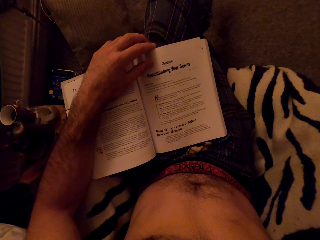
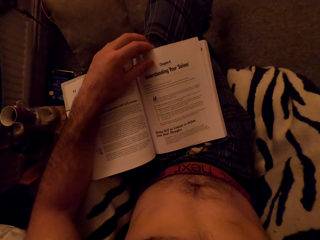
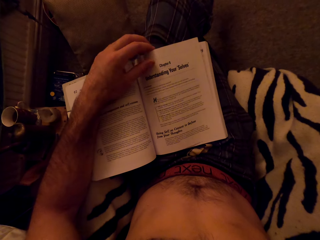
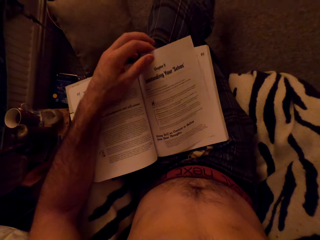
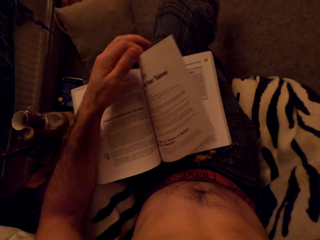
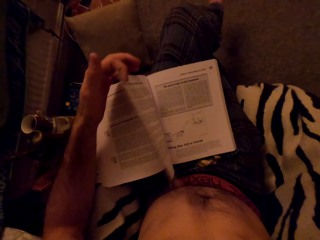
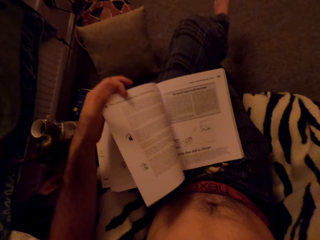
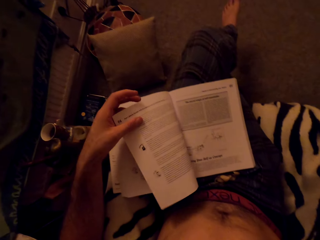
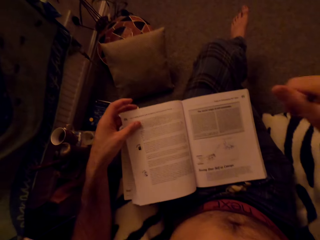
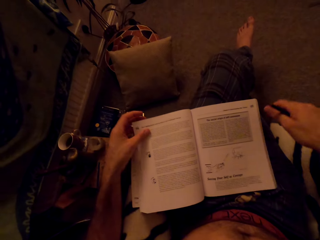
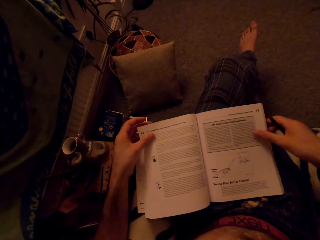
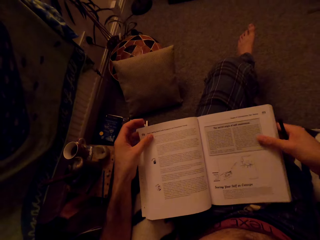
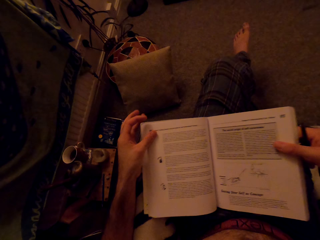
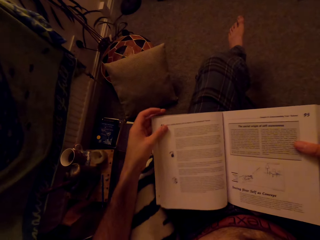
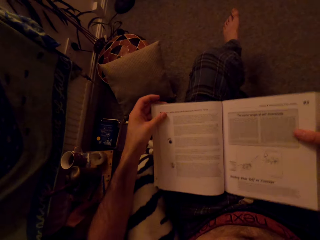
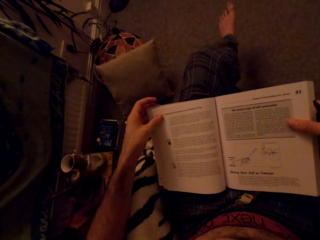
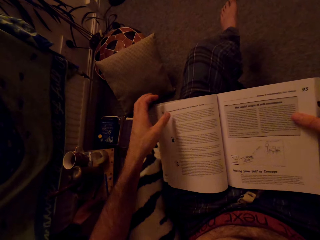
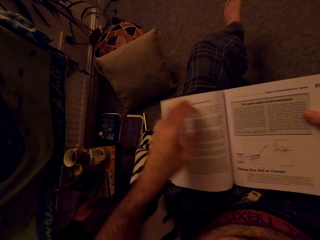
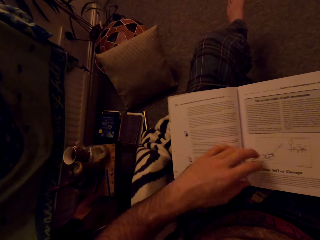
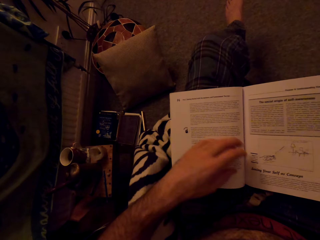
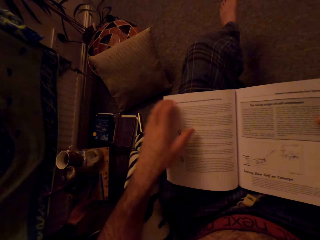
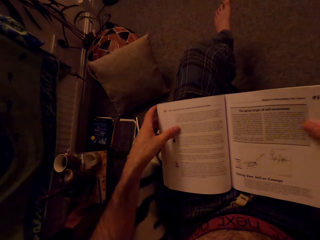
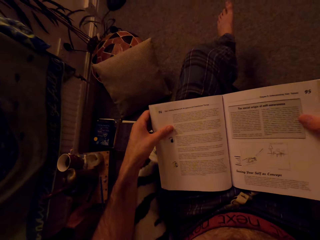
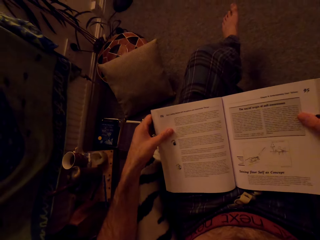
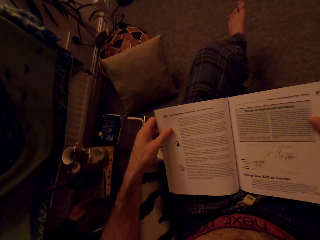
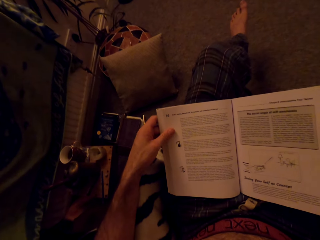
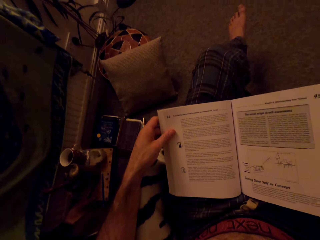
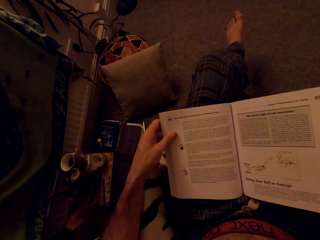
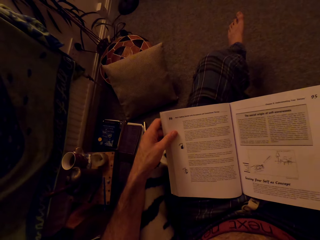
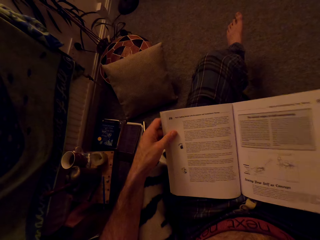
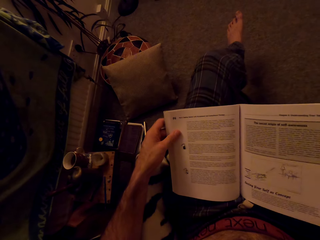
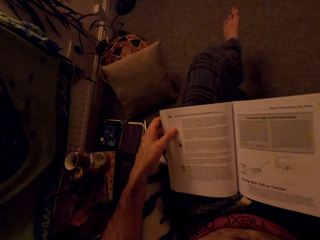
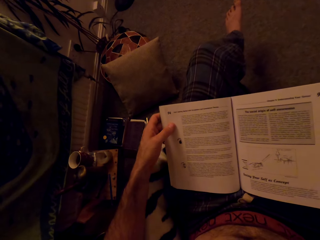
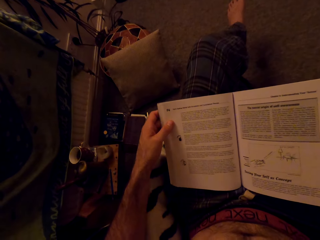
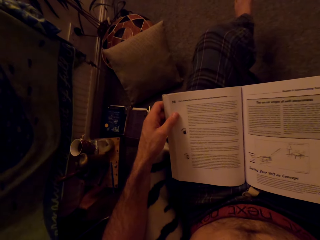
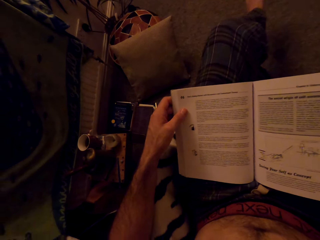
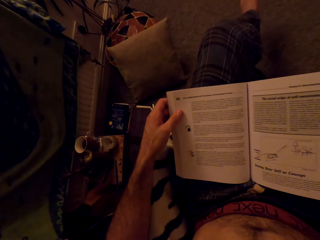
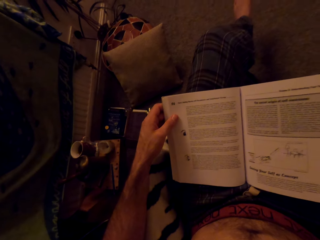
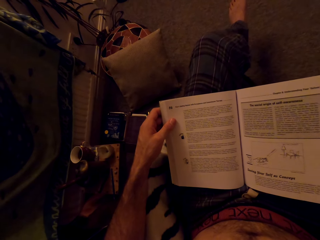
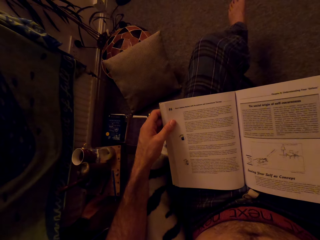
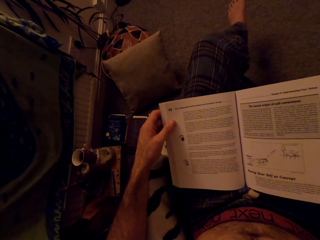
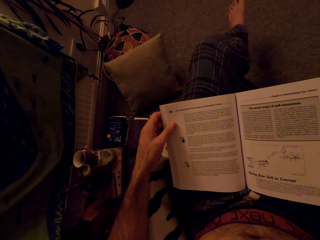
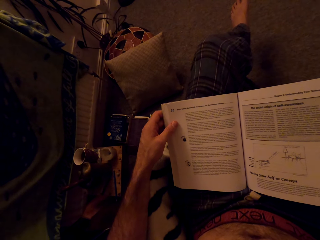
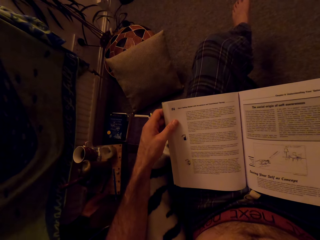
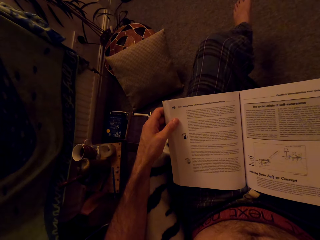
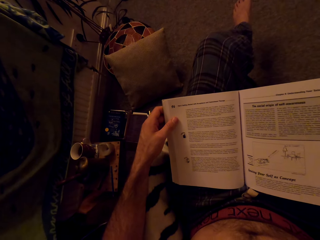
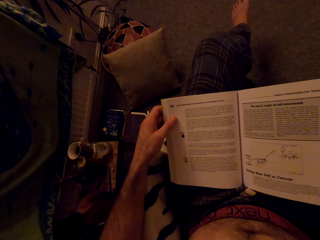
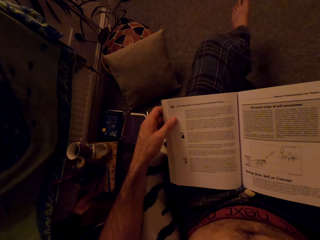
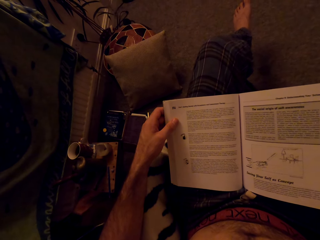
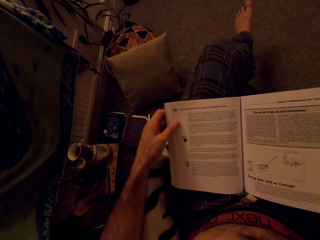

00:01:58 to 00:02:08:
The camera wearer opens the page of the book. They hold the book with both hands. They read the book.

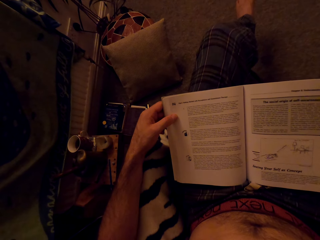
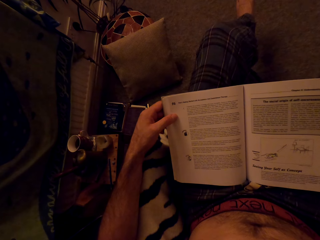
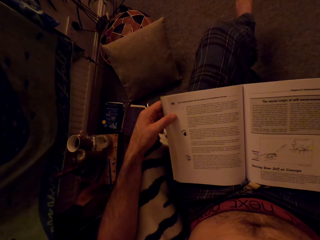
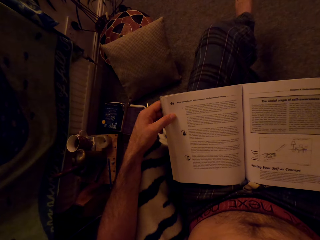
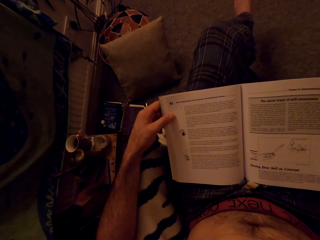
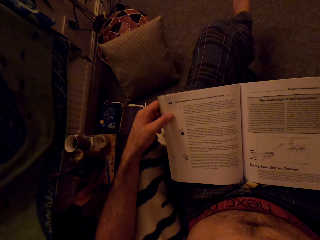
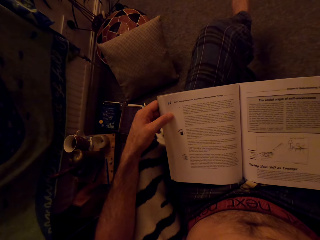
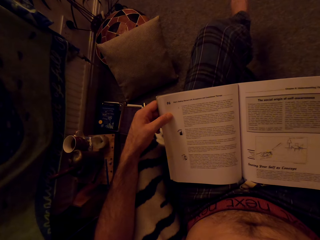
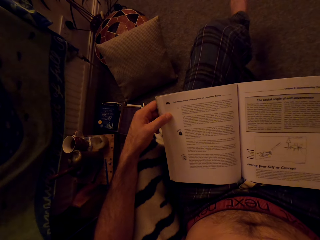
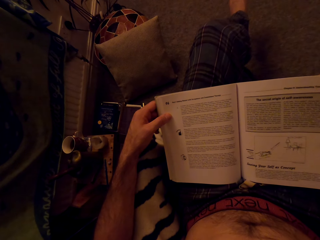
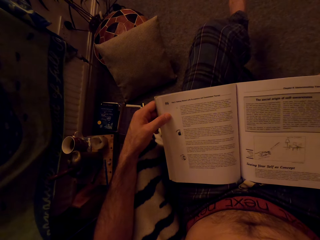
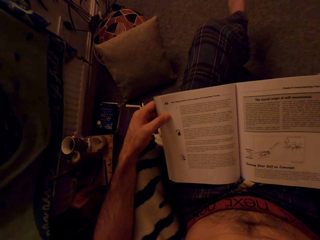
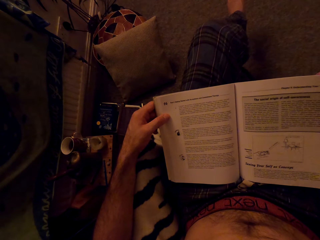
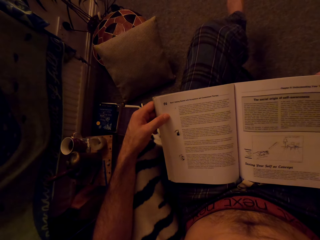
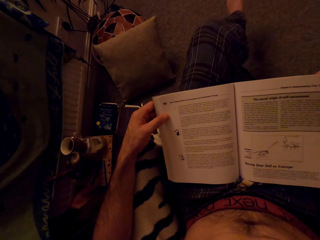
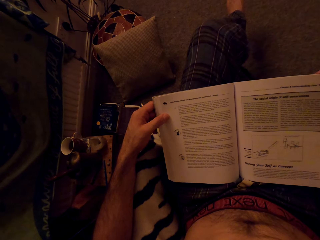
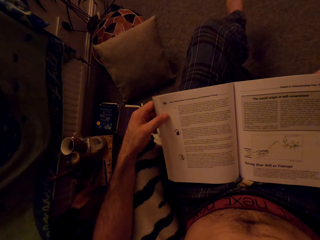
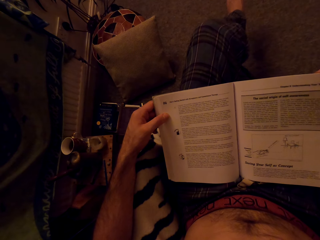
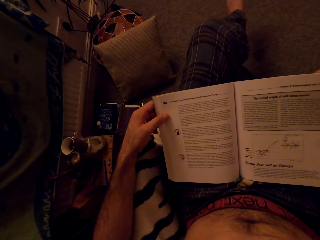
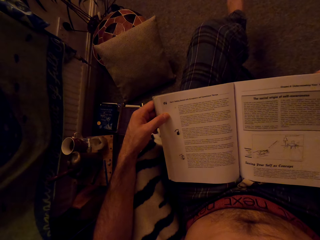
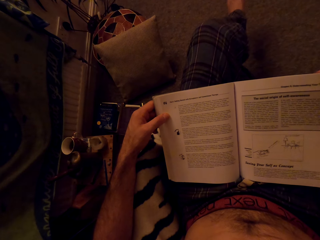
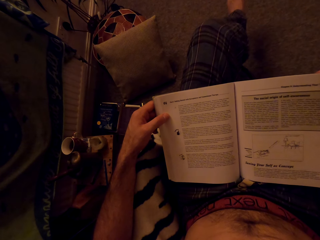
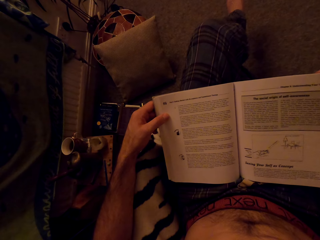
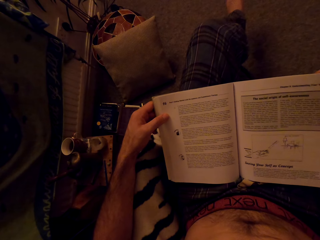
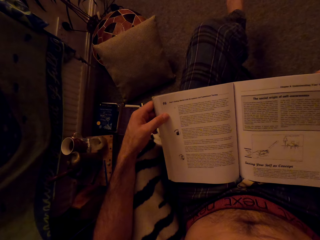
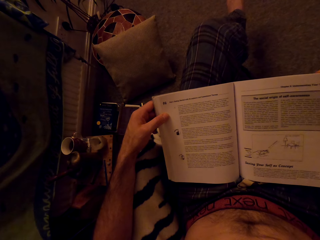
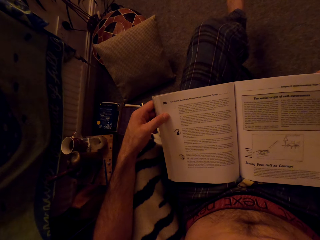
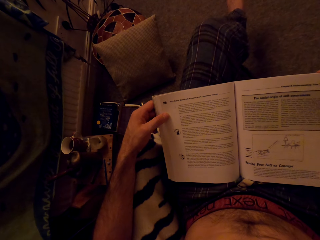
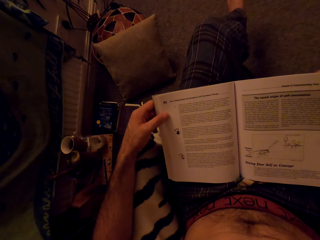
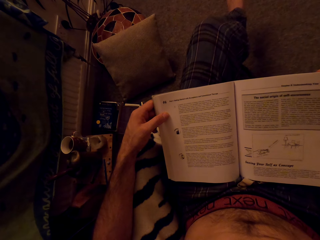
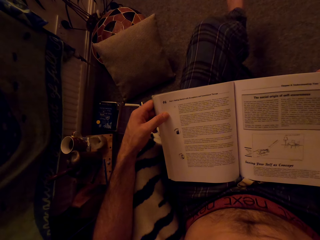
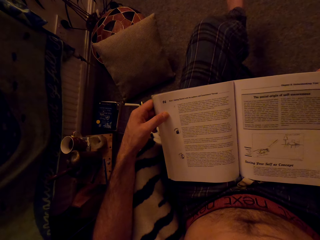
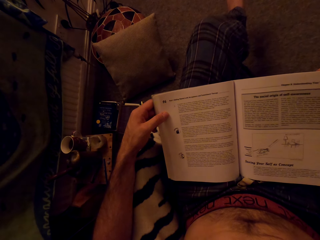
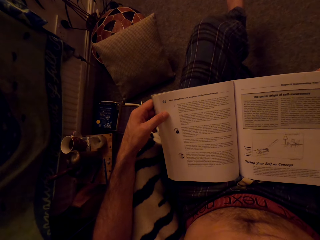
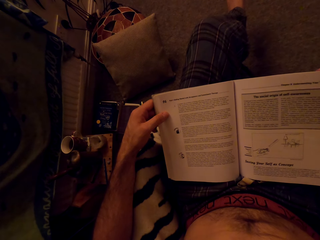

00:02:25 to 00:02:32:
The camera wearer reads the book.

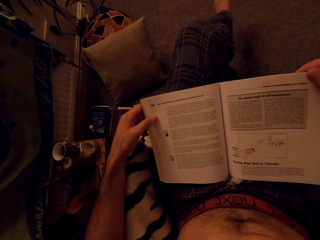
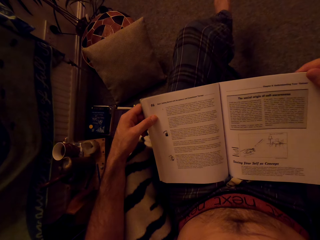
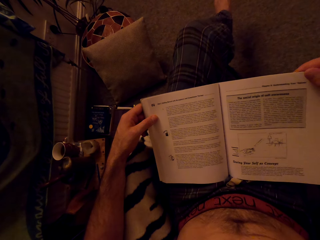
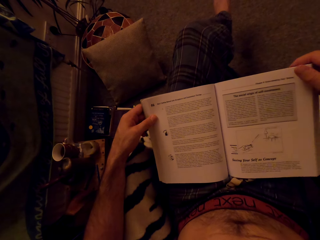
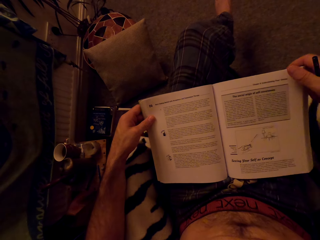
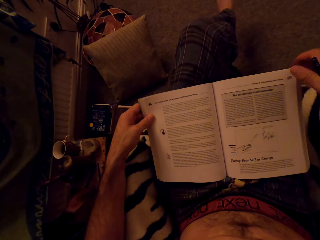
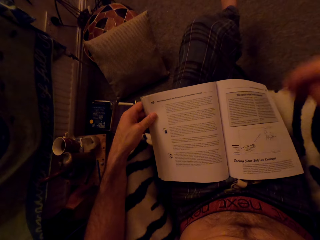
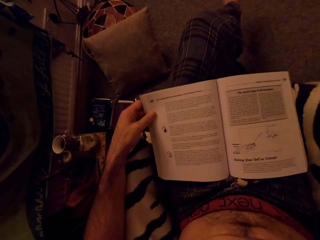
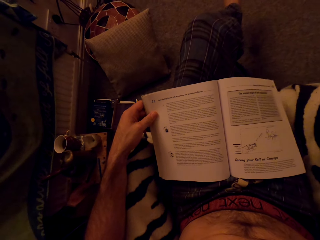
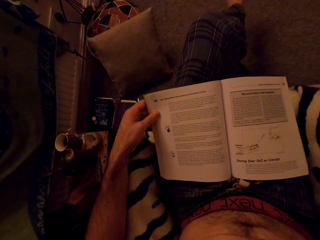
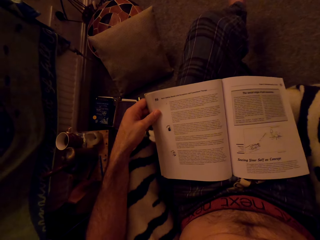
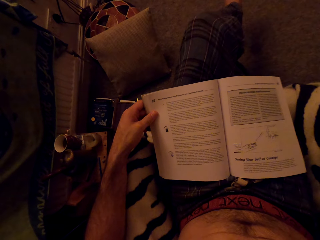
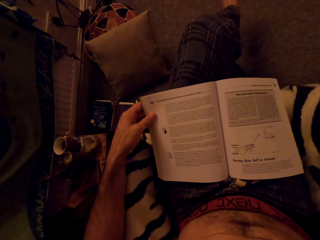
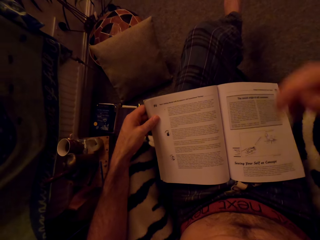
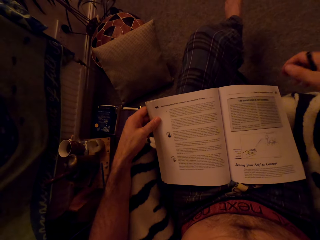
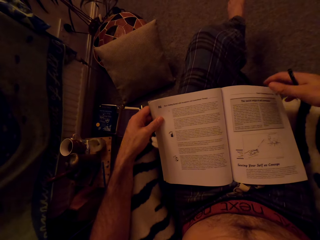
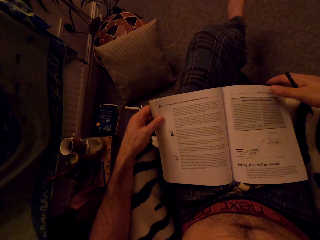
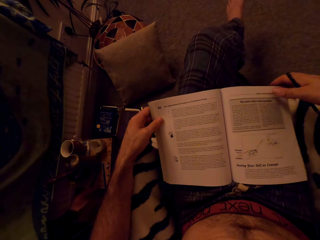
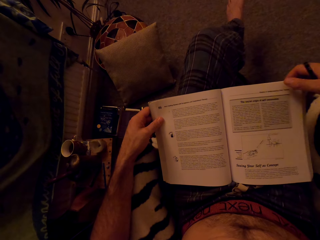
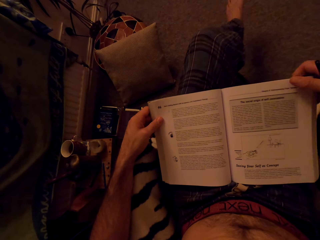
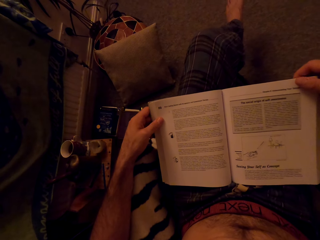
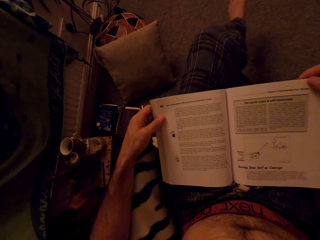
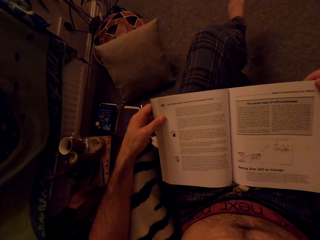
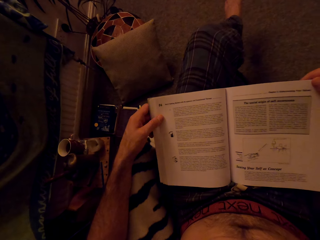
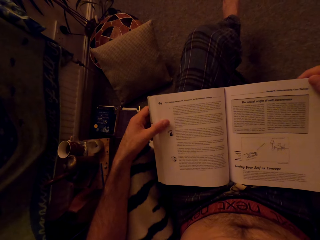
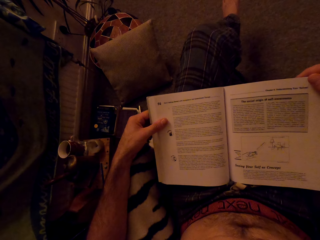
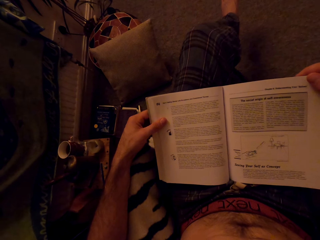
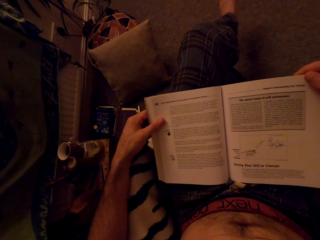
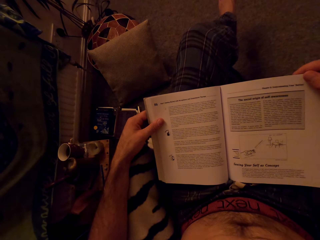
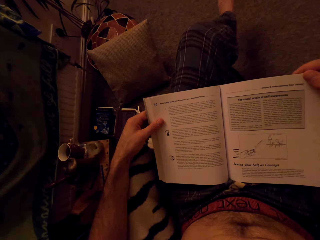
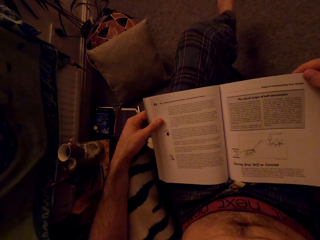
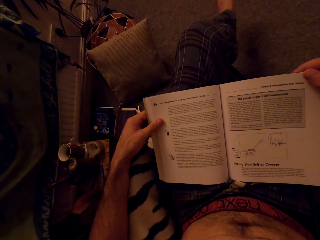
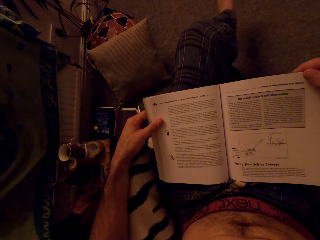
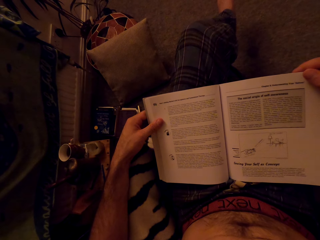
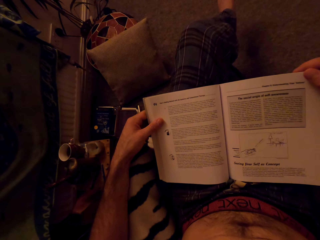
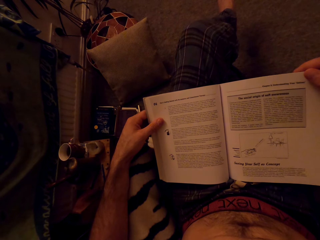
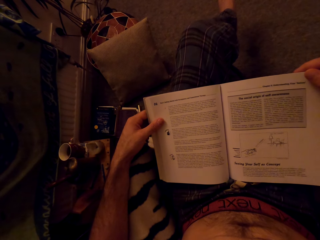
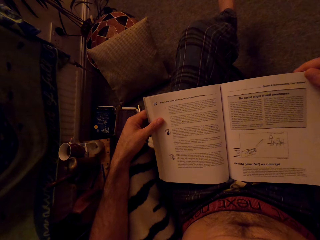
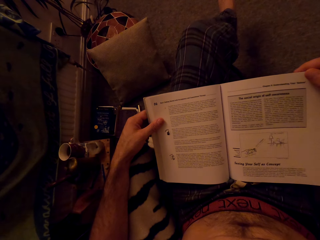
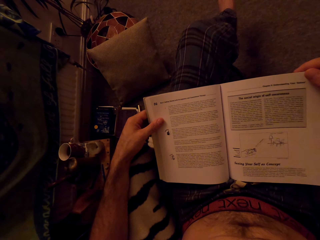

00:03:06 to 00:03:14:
The camera wearer lifts the hand. He holds the book with his left hand. He reads the book.
